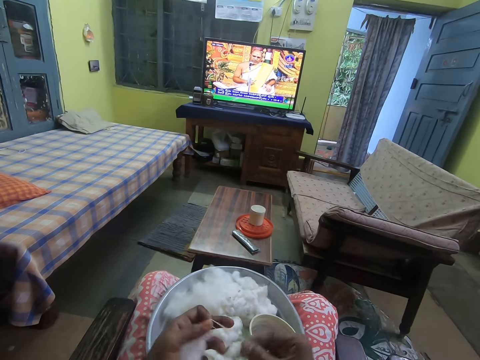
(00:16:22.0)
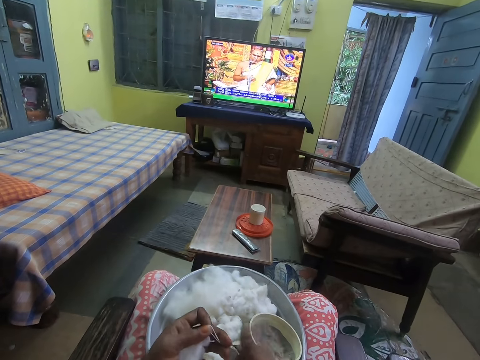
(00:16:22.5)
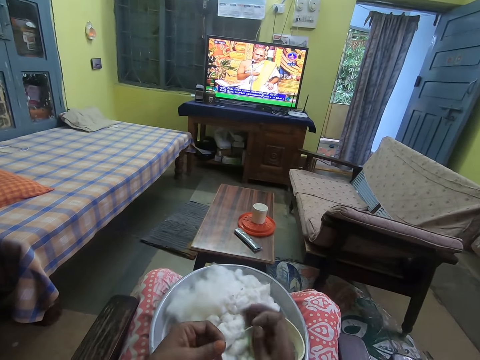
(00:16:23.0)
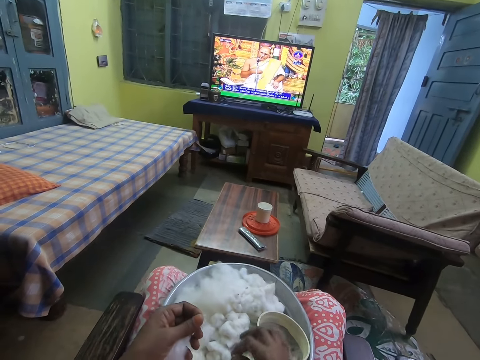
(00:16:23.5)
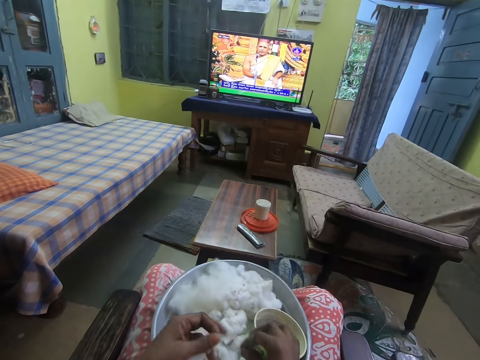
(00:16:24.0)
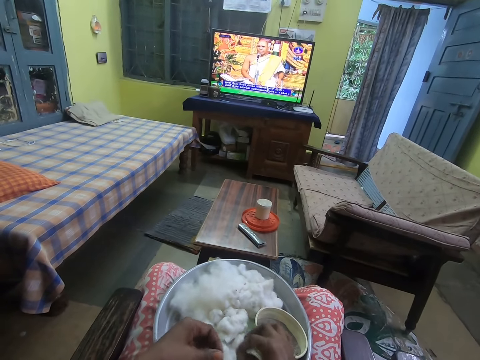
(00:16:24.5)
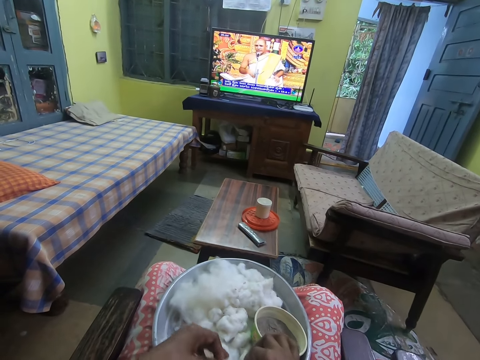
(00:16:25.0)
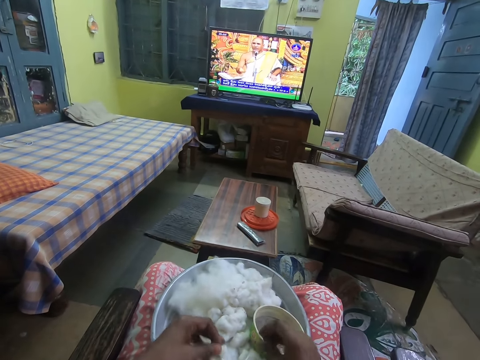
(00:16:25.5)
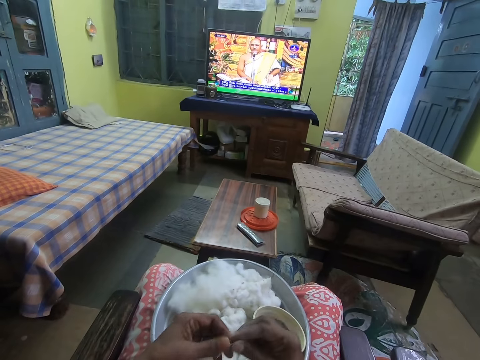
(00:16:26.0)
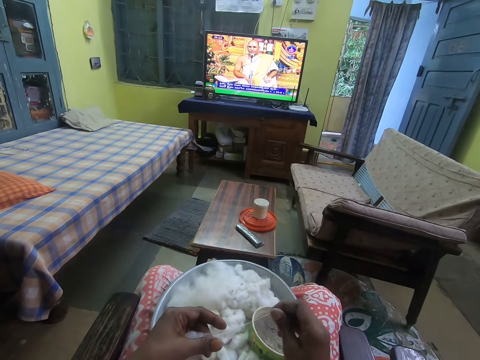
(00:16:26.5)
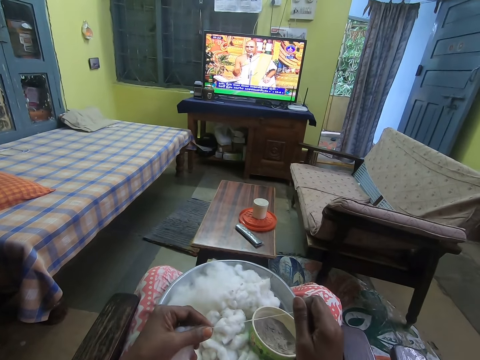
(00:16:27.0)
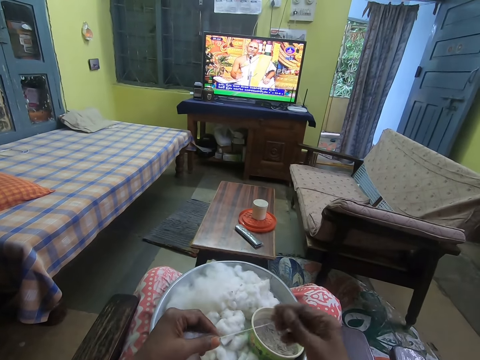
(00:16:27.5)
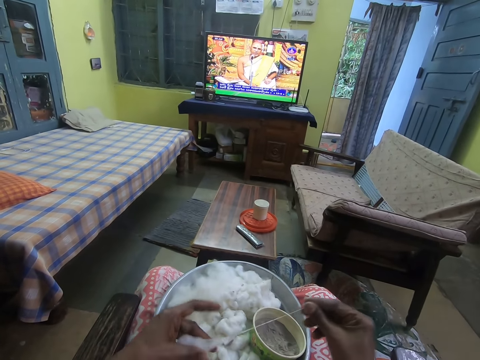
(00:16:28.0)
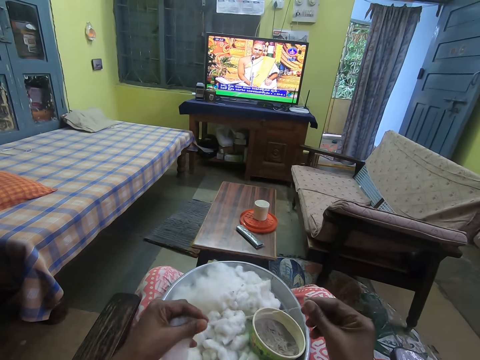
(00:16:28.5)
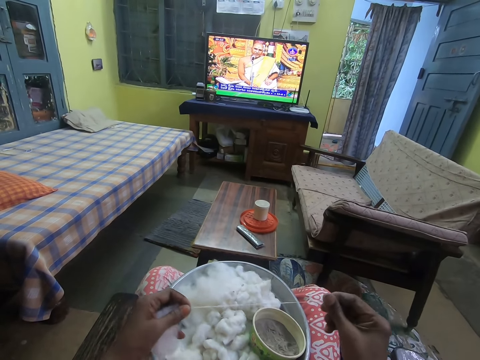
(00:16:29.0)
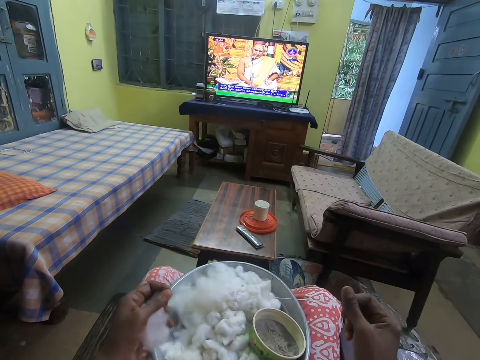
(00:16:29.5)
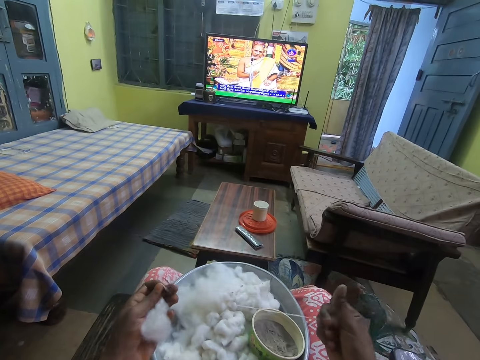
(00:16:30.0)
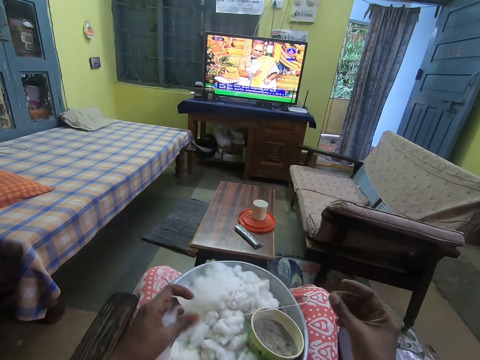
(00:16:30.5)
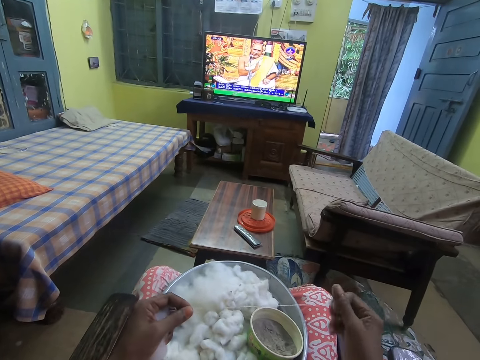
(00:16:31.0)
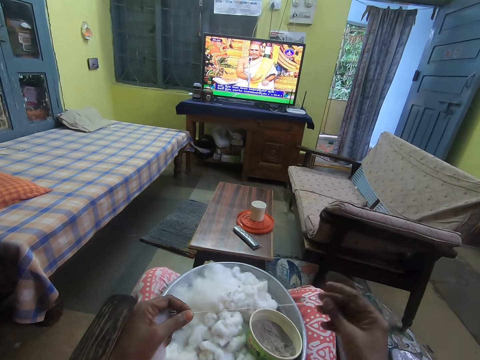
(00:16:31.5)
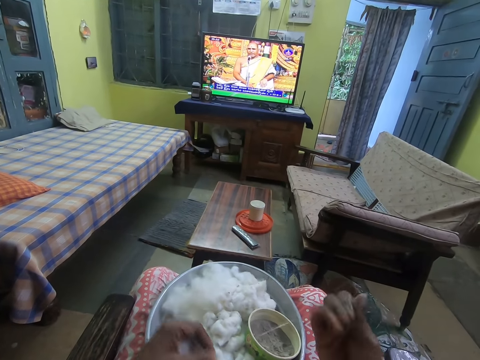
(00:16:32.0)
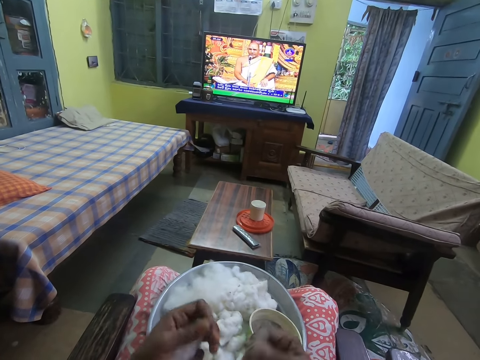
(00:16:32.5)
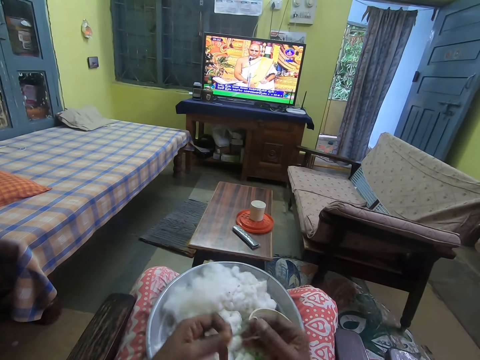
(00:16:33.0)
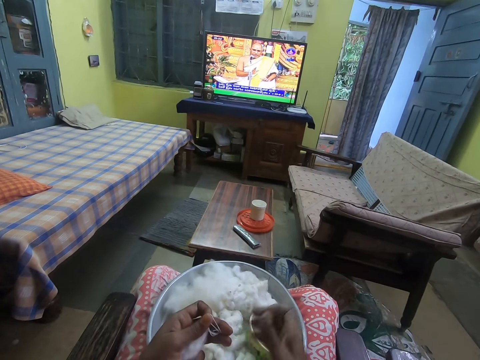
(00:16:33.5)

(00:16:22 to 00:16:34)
The camera wearer cuts wool. She drops the rolled cotton on the tray on her lap with her right hand. She picks the cotton from her left hand with her right hand. She rolls the cotton with both hands. She straightens the wool.

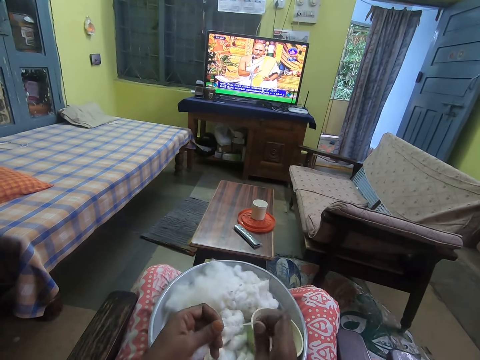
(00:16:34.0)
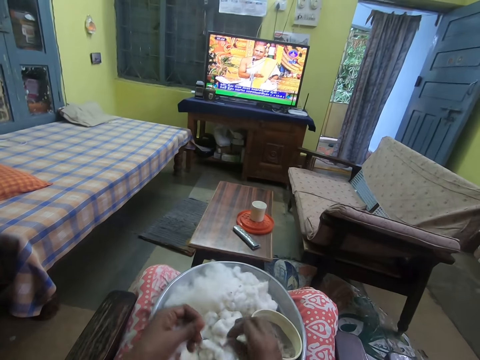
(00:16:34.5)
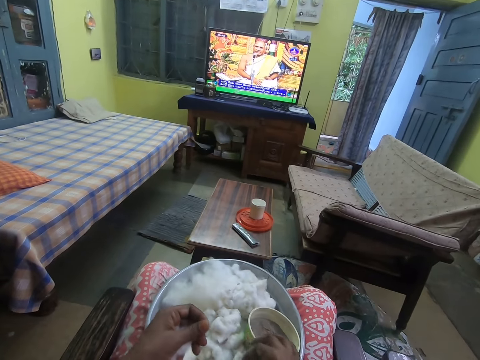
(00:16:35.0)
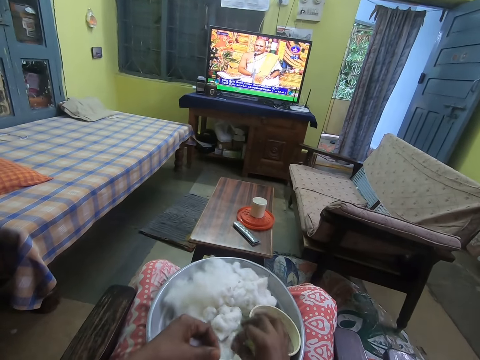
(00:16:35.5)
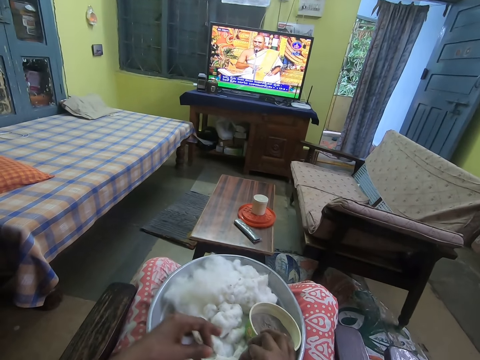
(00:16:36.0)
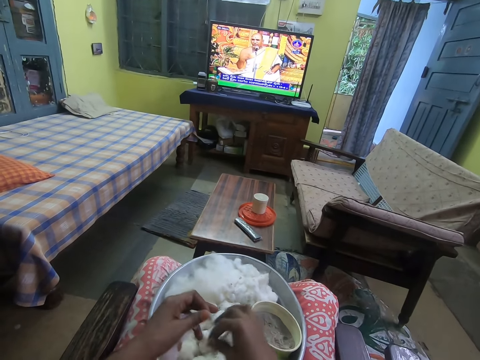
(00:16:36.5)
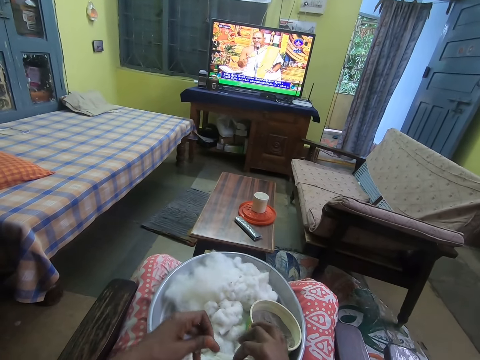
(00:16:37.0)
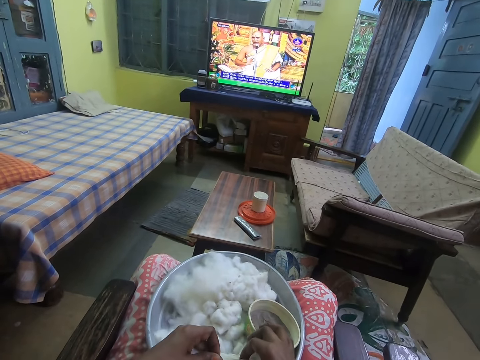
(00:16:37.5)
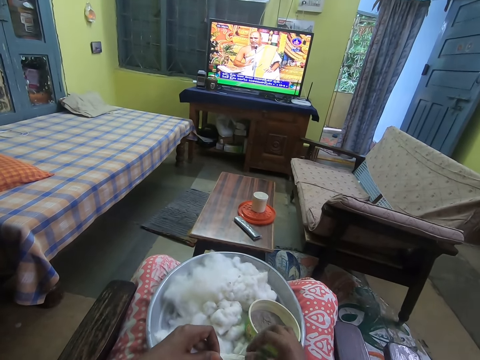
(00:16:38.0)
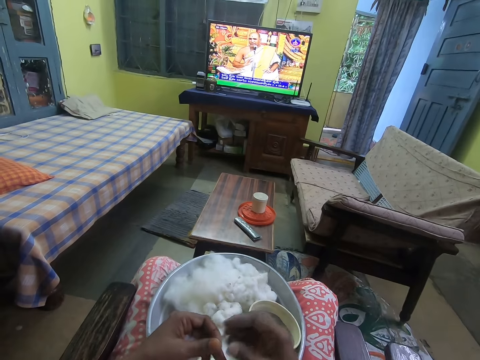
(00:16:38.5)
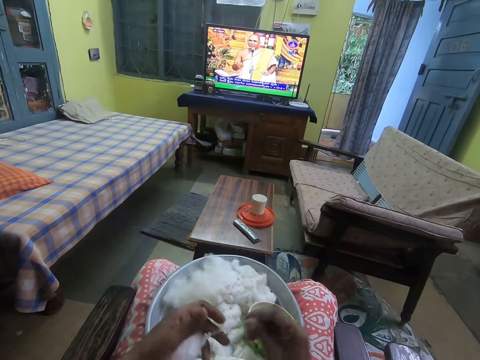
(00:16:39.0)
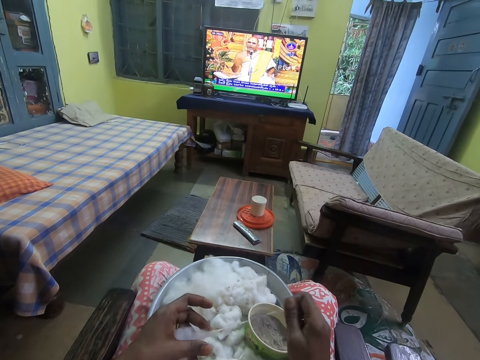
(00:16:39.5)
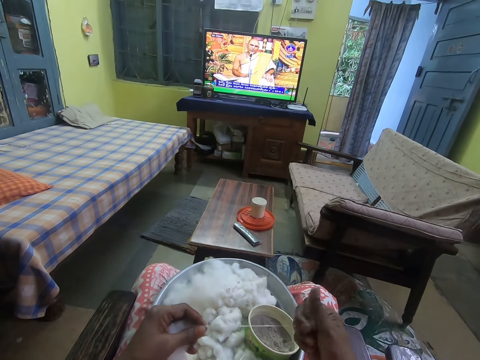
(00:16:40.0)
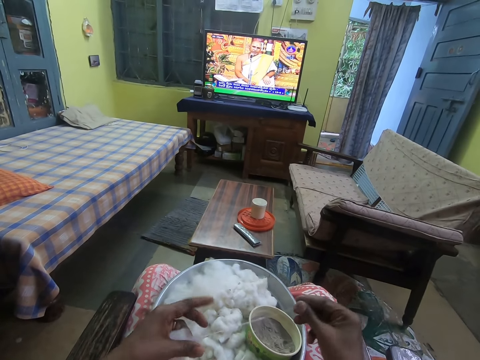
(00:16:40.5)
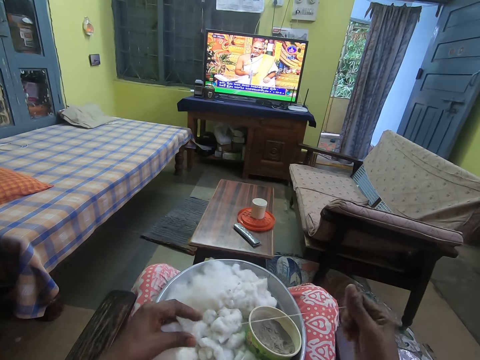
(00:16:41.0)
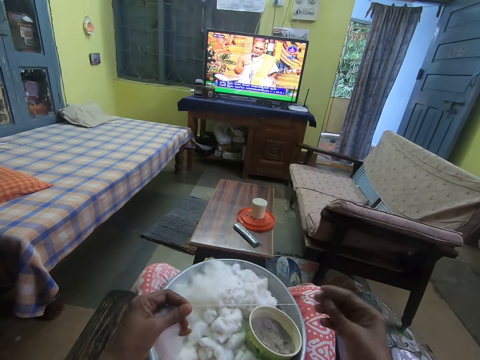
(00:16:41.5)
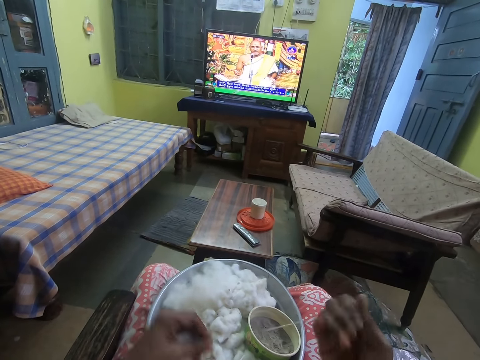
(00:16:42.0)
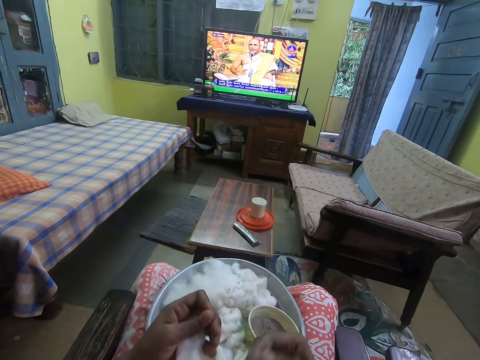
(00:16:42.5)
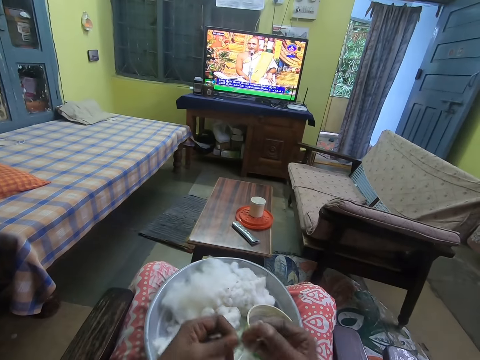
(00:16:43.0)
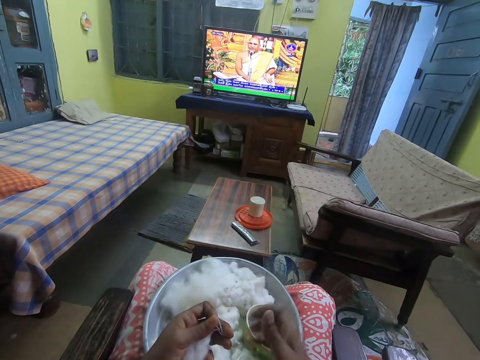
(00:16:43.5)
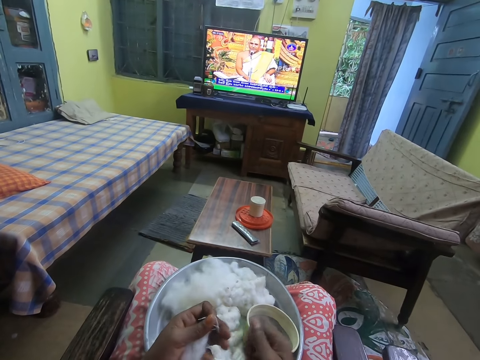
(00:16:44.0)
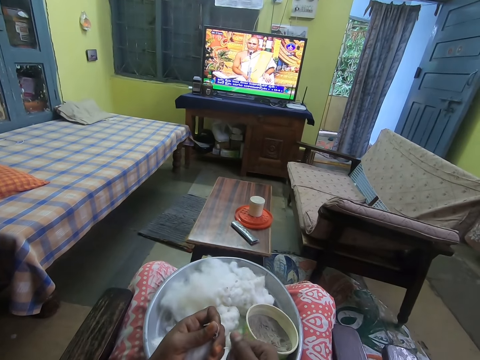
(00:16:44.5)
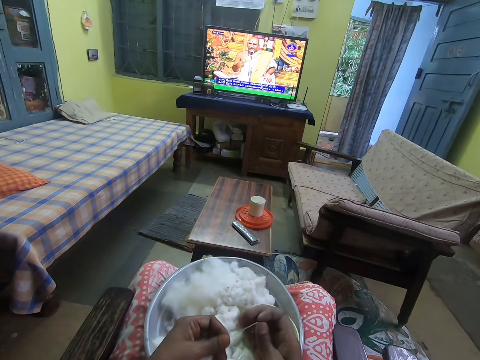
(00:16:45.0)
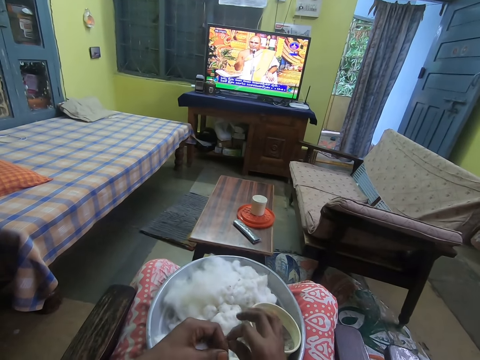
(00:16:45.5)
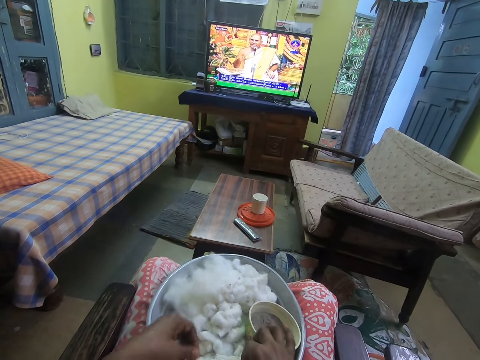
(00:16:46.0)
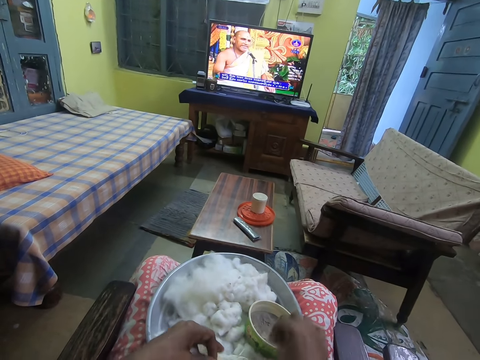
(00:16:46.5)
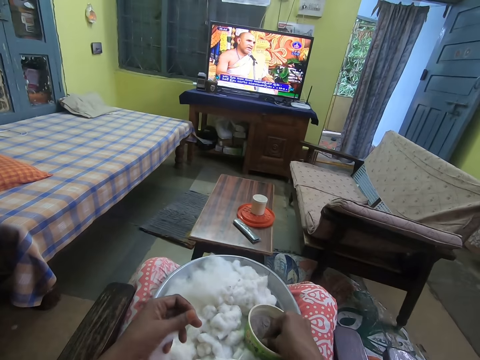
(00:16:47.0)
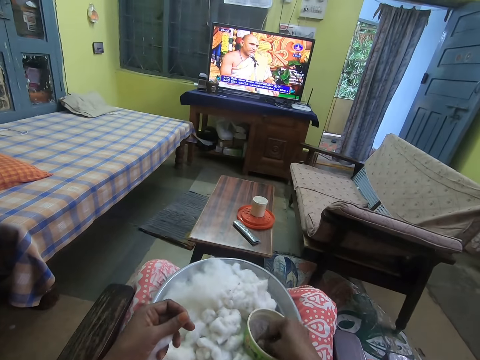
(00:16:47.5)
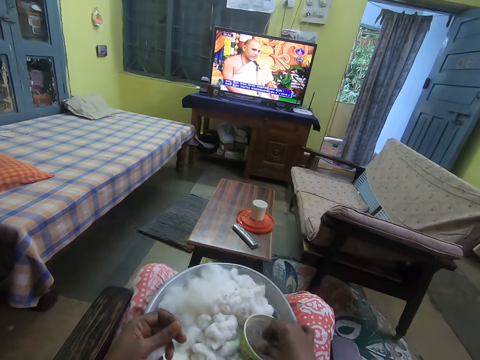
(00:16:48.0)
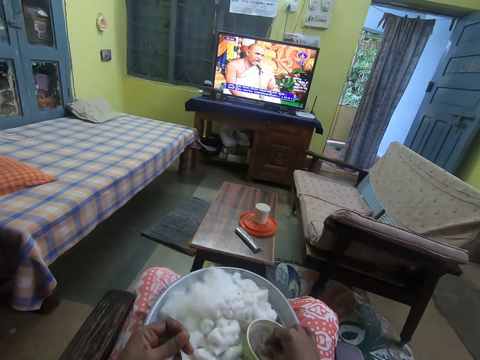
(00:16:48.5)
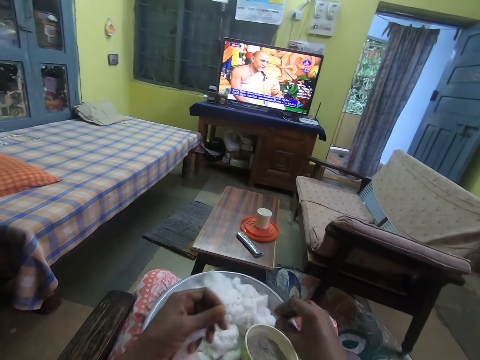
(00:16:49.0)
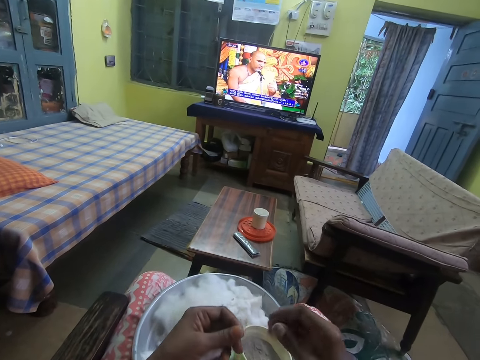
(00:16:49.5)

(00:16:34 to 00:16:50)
The camera wearer cuts wool. She drops the rolled cotton on the tray on her lap with her right hand. She rolls the cotton with both hands. She straightens the wool. She drops the rolled cotton on the tray on her lap with her right hand. She cuts the wool. She touches ashes in the bowl on the tray with her right hand.
